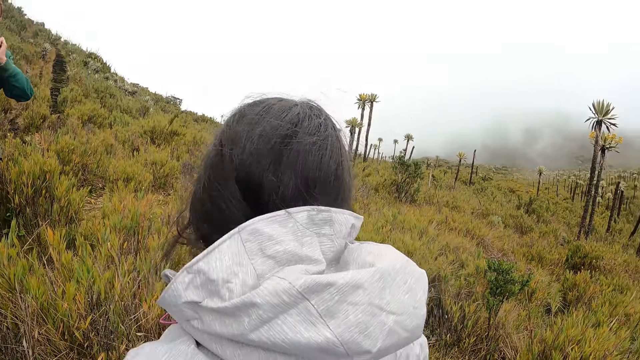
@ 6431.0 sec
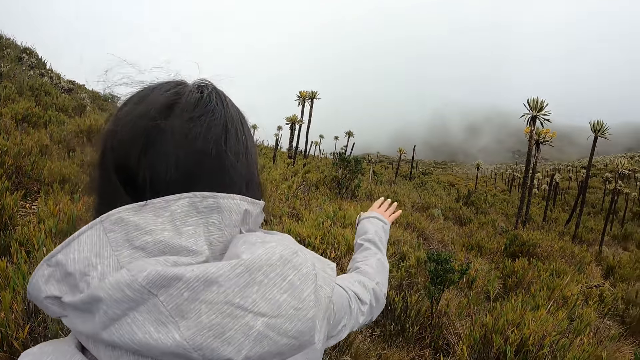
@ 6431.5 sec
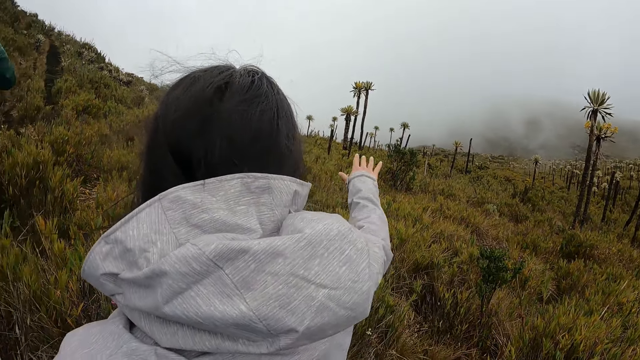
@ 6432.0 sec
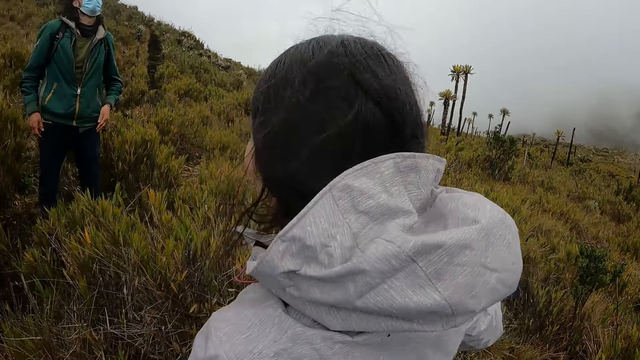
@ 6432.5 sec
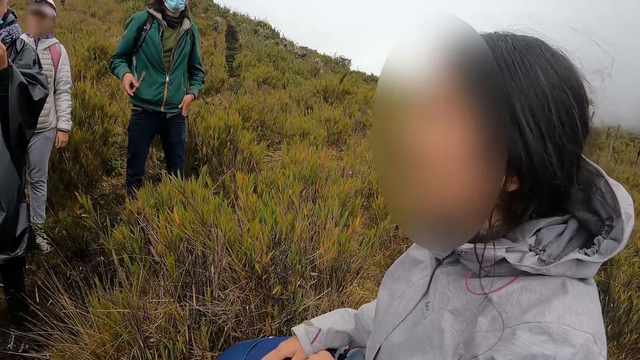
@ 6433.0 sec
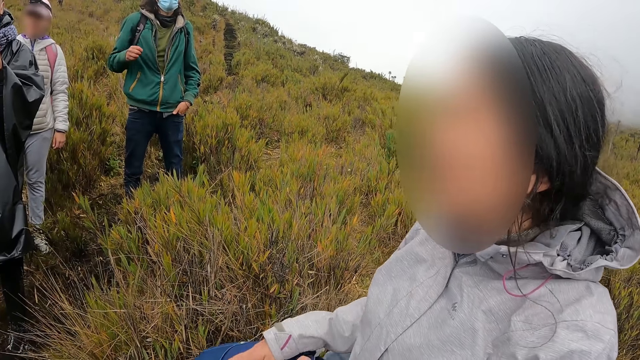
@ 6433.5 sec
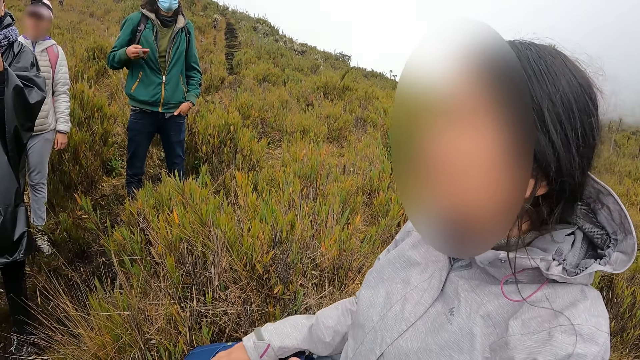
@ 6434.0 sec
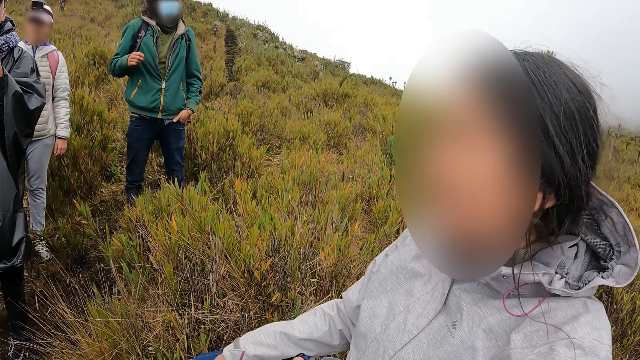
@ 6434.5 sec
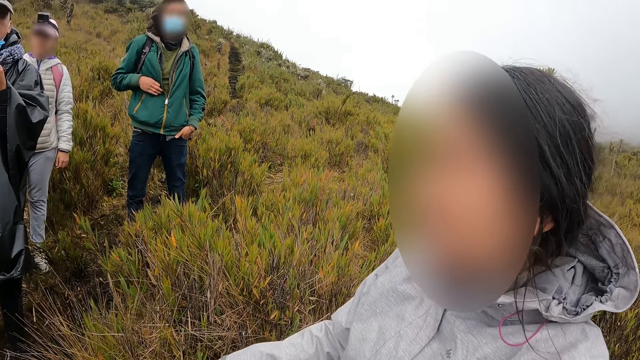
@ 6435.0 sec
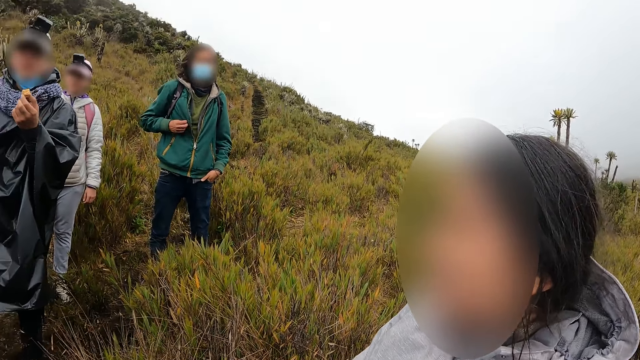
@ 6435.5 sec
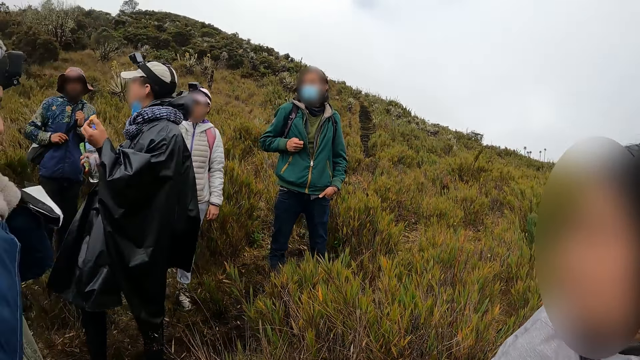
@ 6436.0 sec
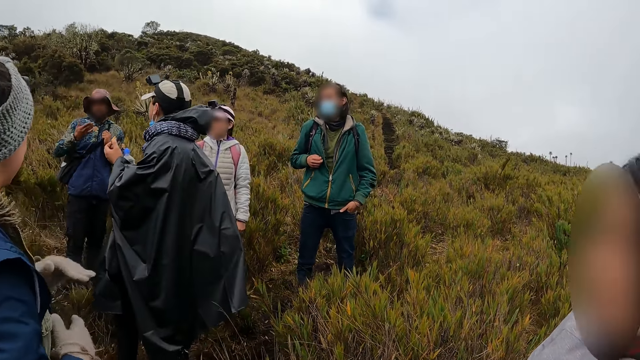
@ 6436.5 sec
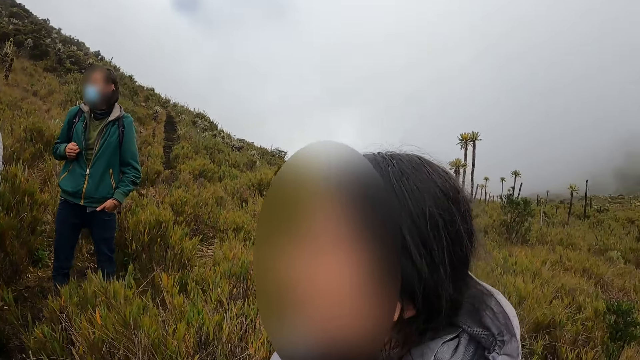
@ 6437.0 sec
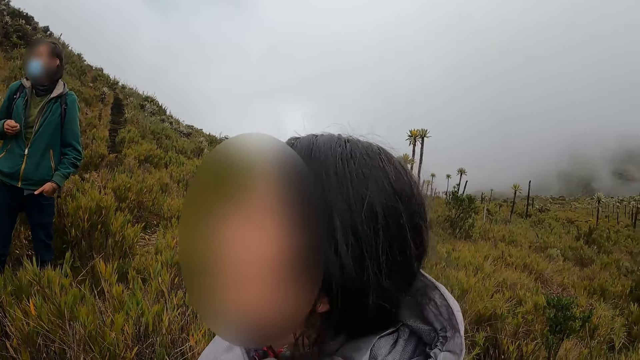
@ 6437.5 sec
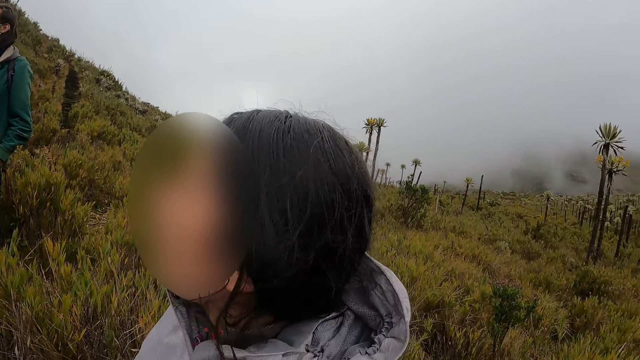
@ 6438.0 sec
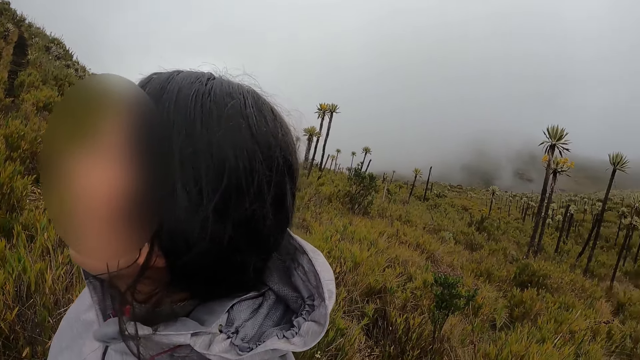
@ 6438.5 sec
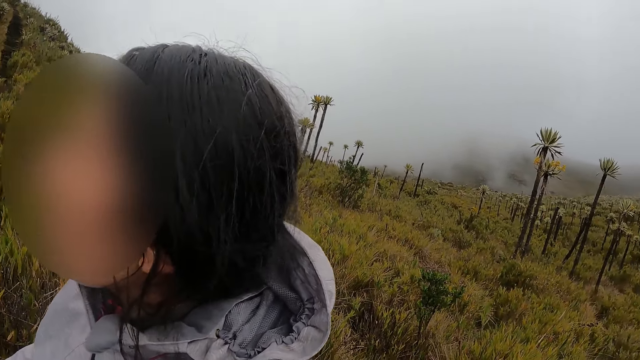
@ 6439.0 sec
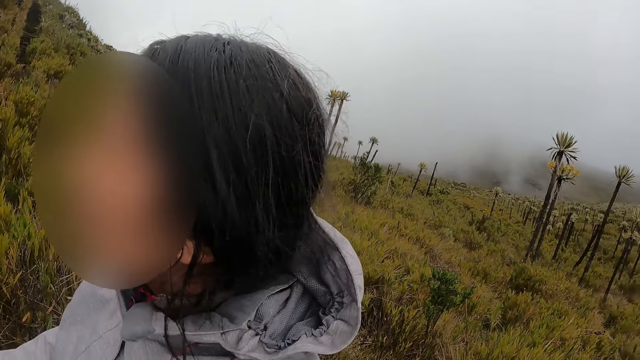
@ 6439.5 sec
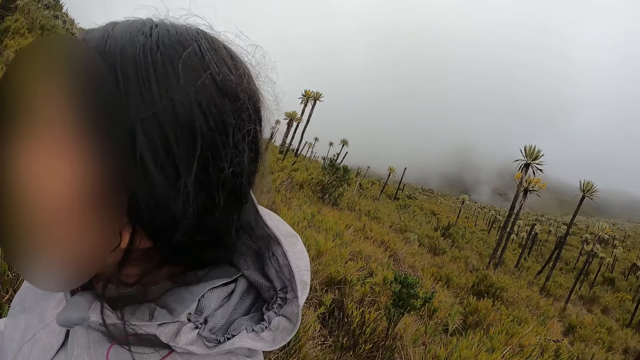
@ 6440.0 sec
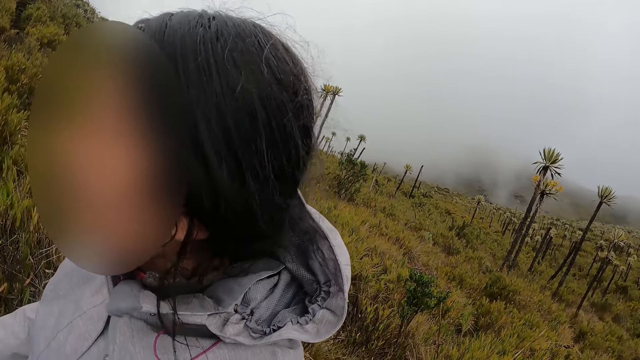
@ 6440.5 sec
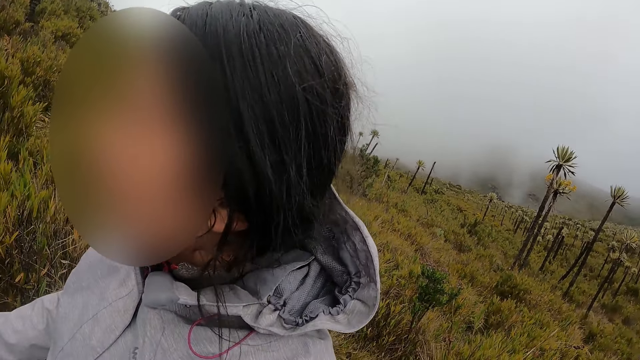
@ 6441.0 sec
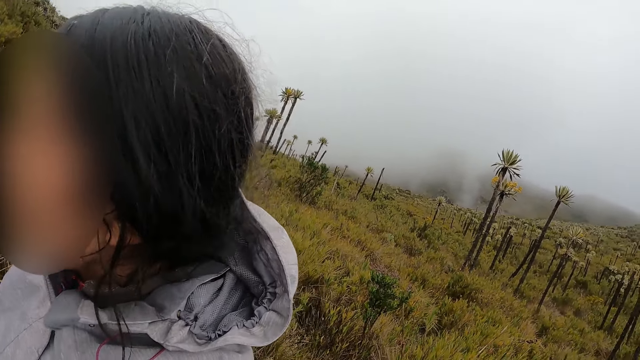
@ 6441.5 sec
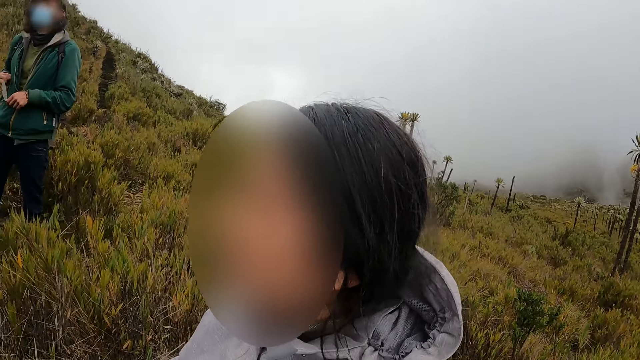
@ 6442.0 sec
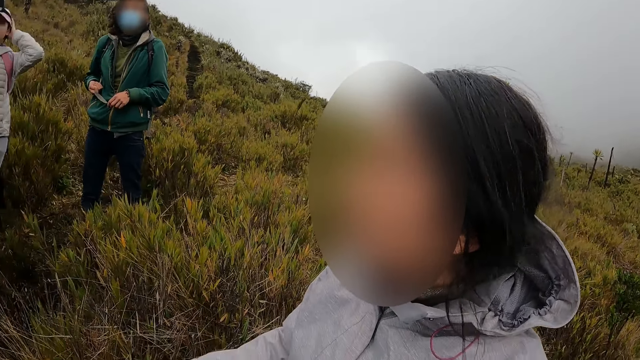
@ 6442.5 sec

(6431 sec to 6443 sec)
The man spins his bag compression strap with his right hand.

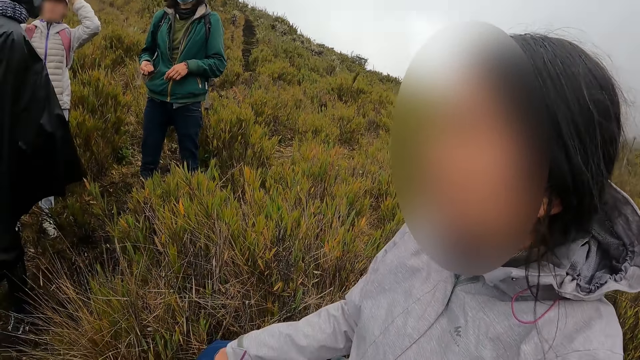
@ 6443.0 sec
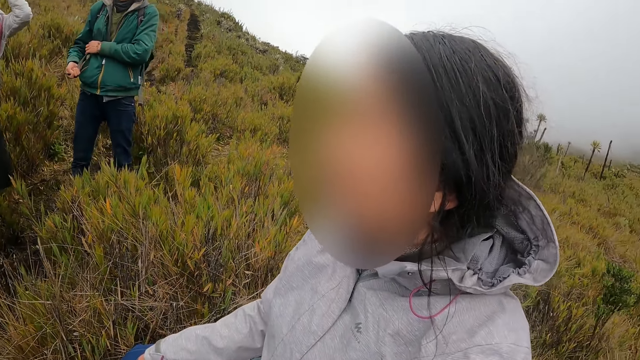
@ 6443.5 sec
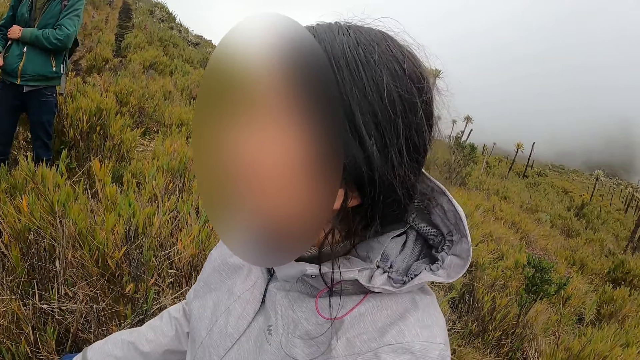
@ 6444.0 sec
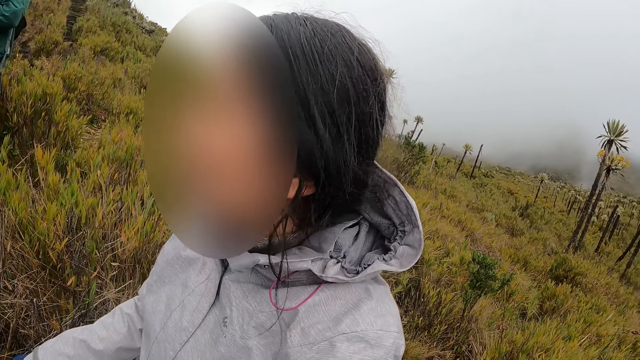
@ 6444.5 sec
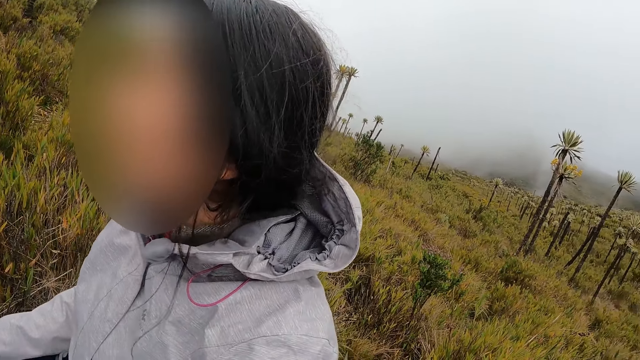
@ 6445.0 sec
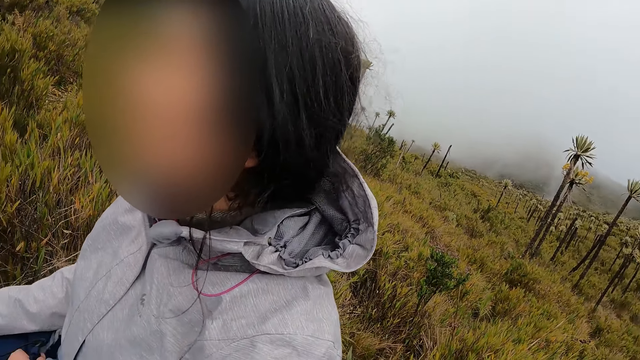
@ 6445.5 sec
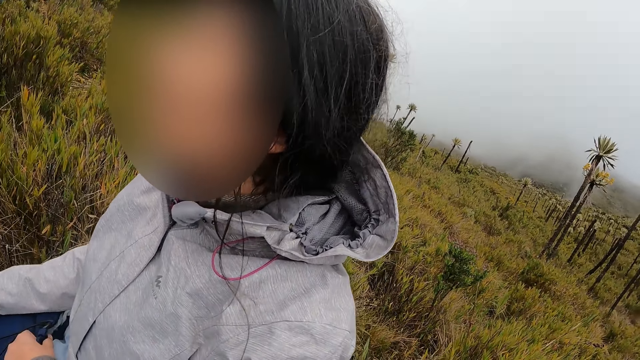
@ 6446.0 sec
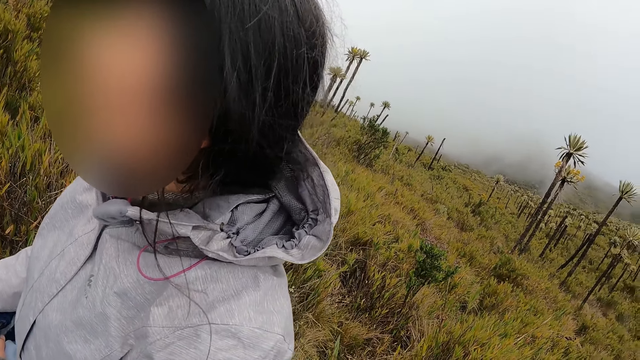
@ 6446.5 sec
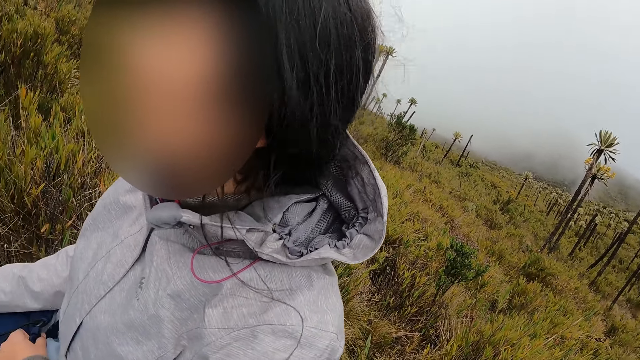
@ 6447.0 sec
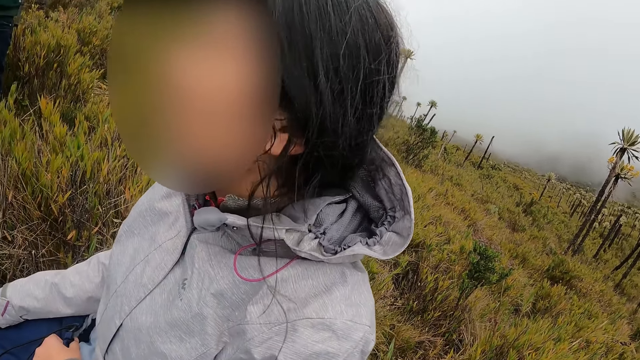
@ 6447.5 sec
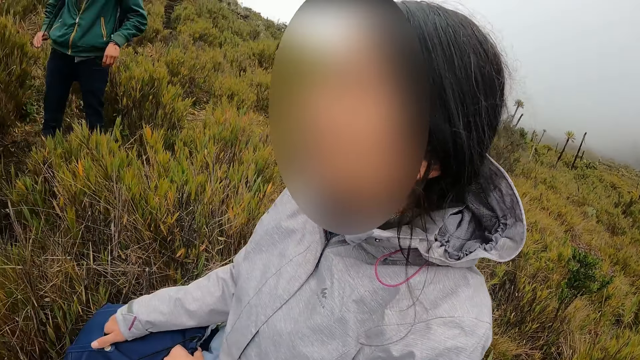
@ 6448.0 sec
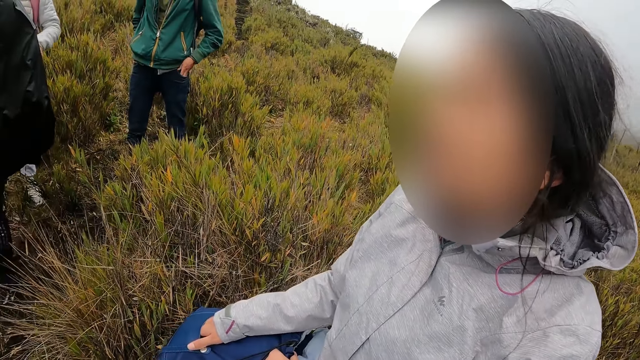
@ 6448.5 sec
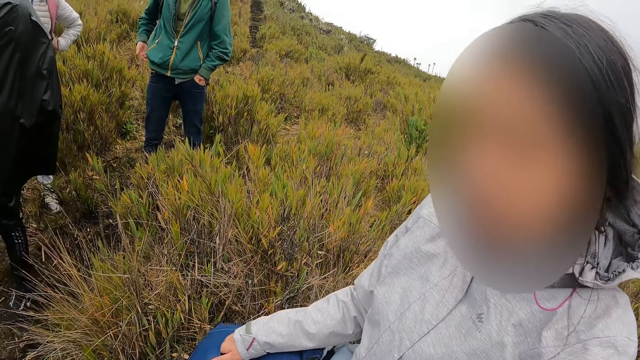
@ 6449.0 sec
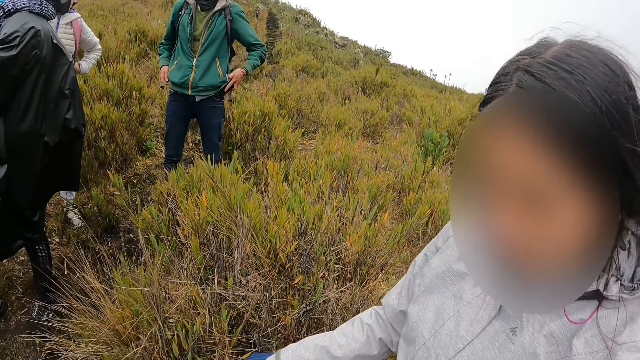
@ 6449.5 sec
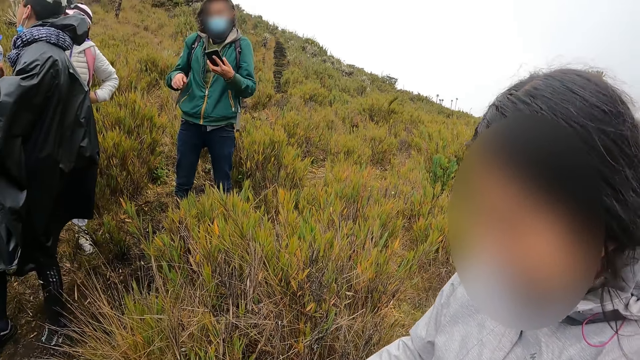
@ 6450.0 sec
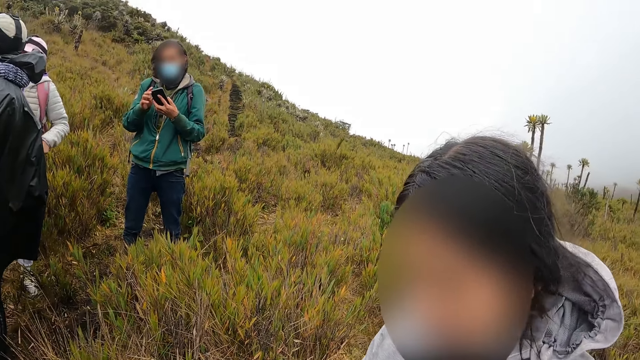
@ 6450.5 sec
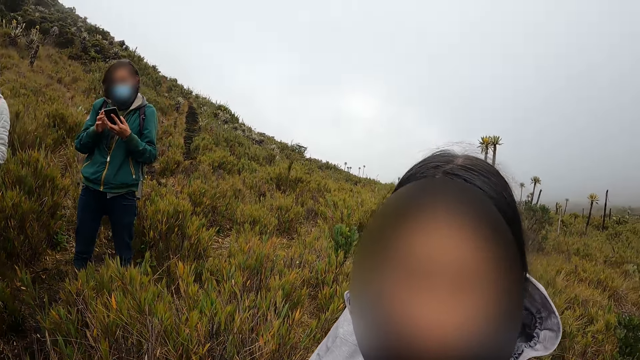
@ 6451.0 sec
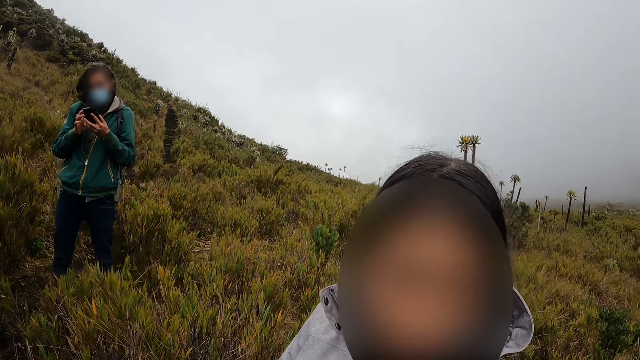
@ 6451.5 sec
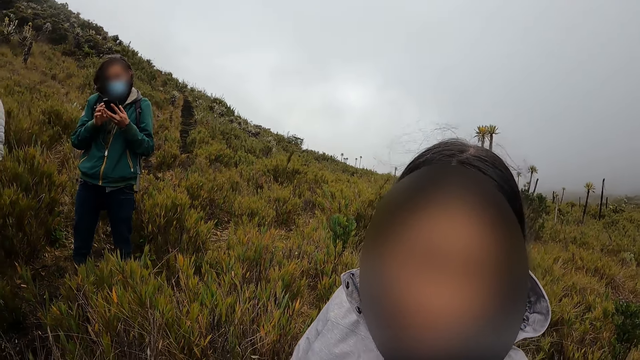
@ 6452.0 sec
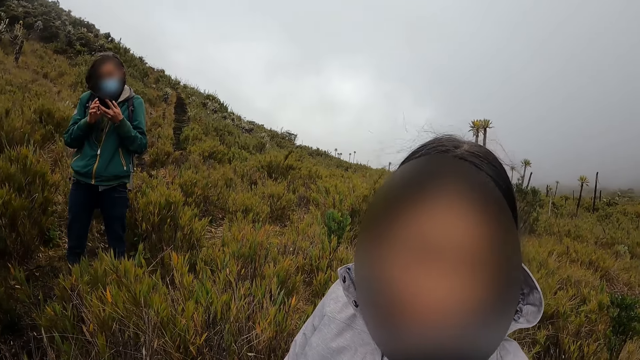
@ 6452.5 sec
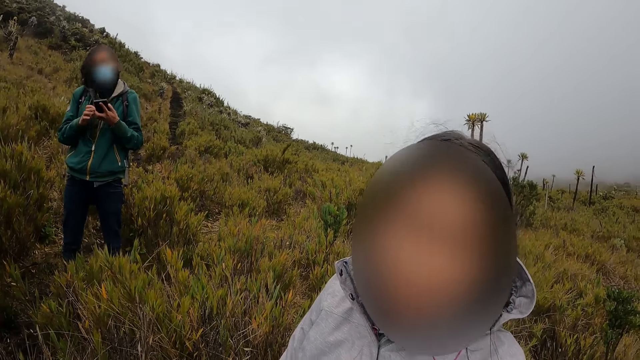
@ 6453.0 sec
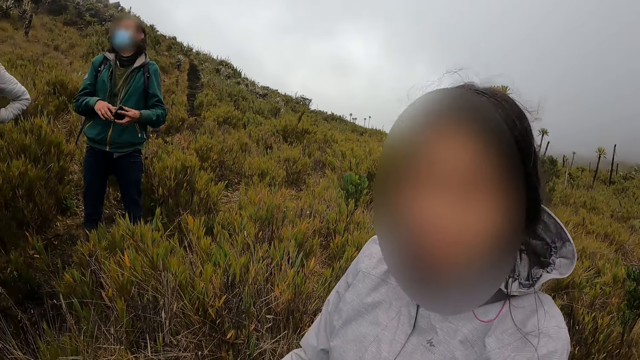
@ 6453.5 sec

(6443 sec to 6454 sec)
The man operates the phone with both hands. The woman interacts with the camera wearer.
